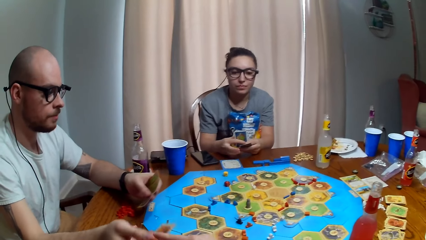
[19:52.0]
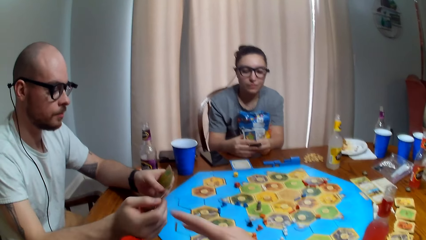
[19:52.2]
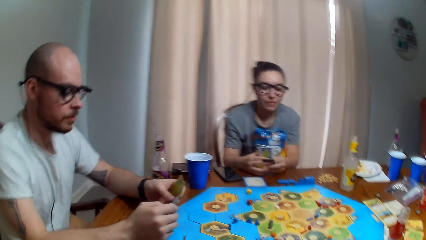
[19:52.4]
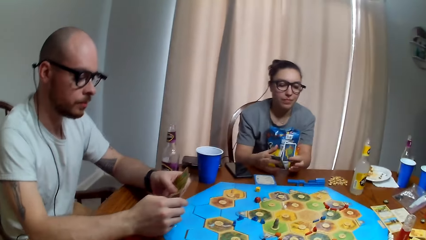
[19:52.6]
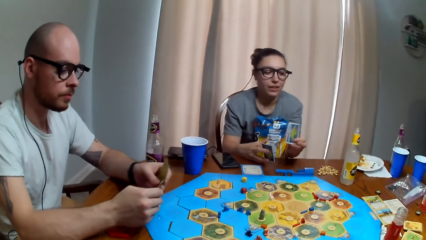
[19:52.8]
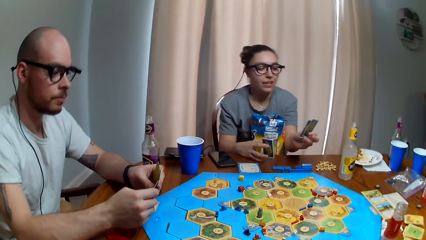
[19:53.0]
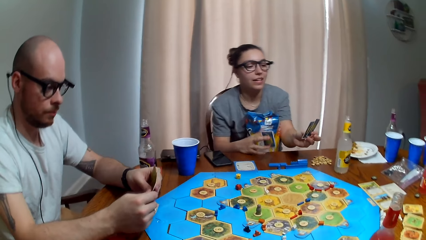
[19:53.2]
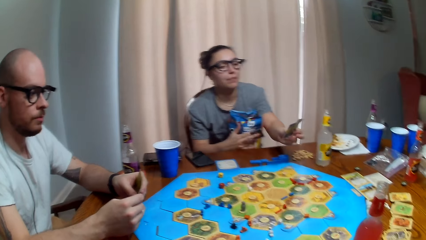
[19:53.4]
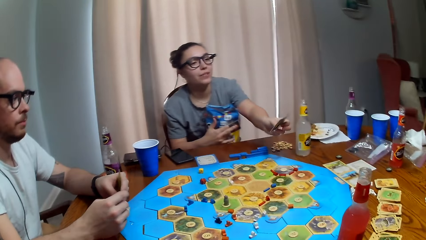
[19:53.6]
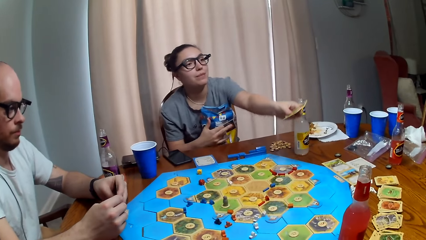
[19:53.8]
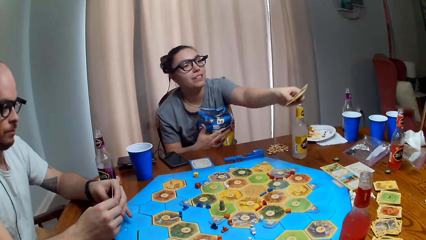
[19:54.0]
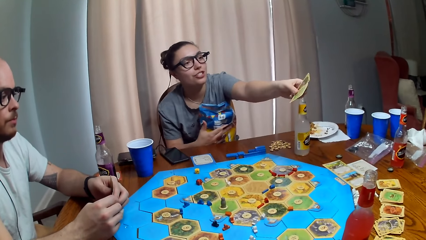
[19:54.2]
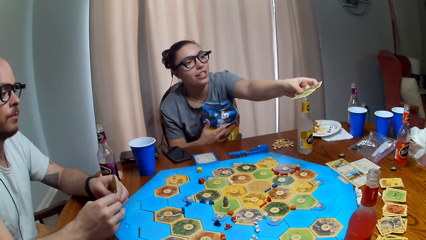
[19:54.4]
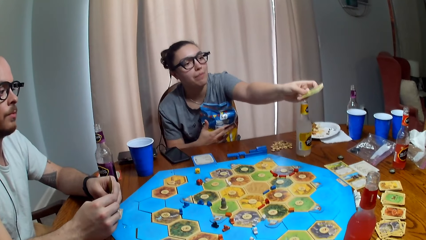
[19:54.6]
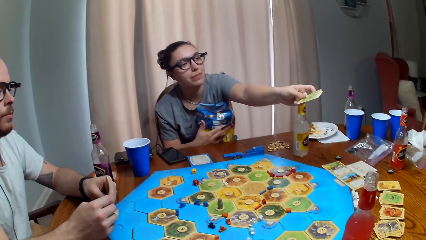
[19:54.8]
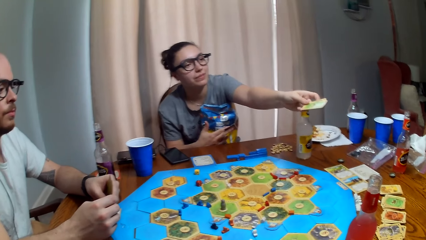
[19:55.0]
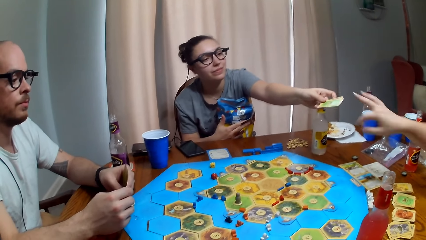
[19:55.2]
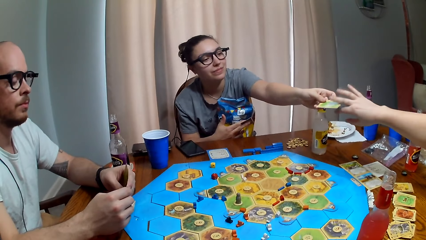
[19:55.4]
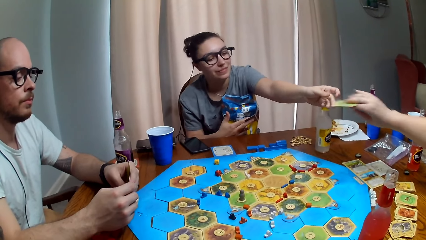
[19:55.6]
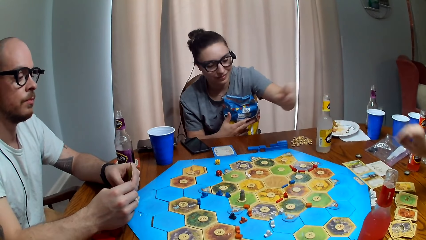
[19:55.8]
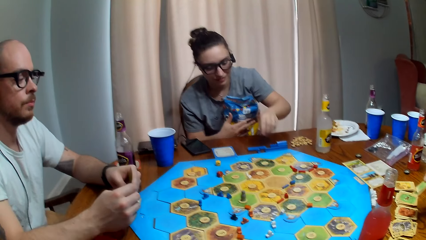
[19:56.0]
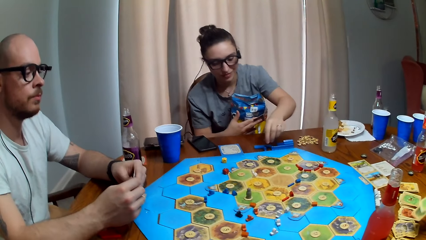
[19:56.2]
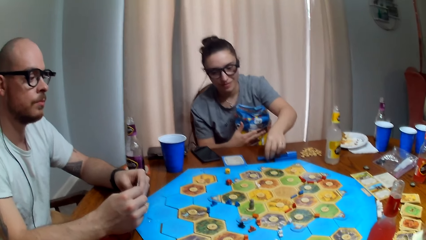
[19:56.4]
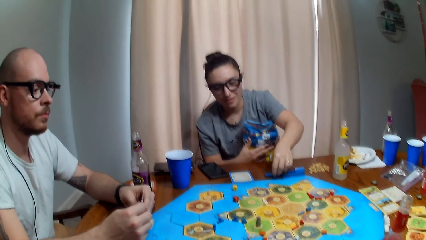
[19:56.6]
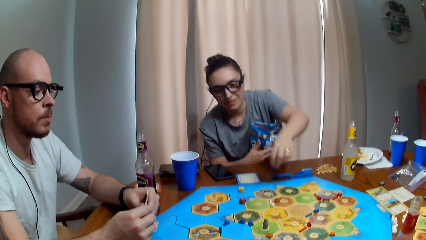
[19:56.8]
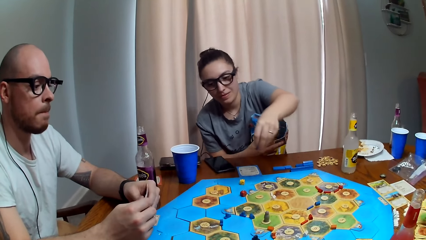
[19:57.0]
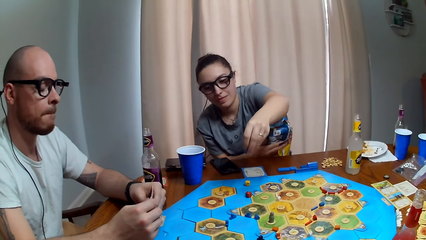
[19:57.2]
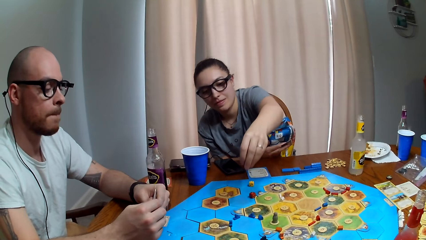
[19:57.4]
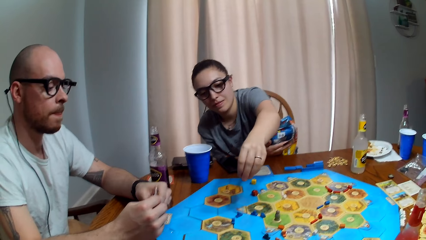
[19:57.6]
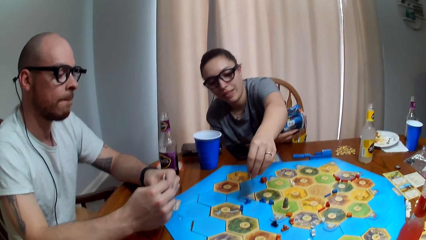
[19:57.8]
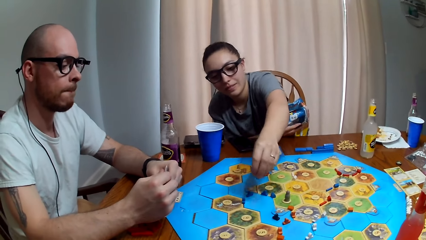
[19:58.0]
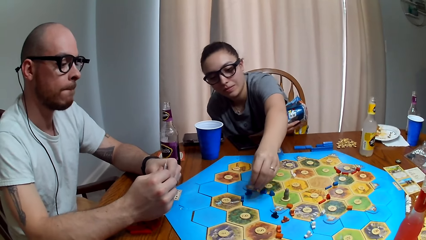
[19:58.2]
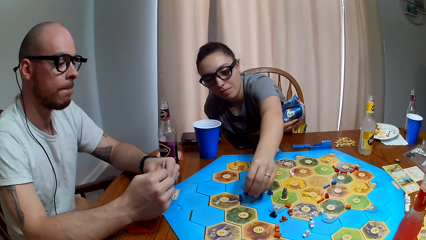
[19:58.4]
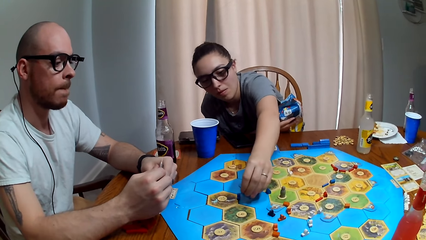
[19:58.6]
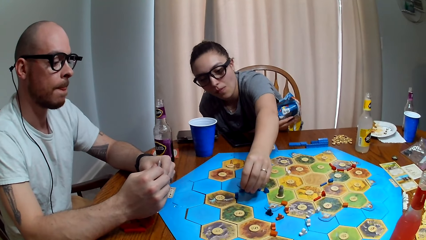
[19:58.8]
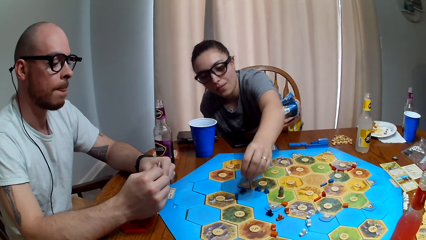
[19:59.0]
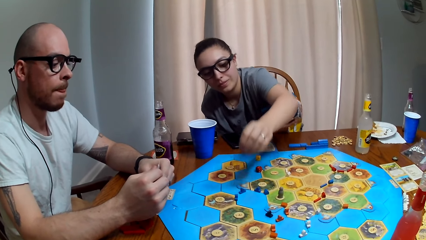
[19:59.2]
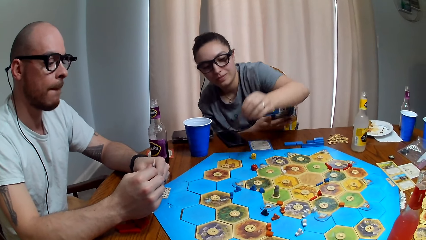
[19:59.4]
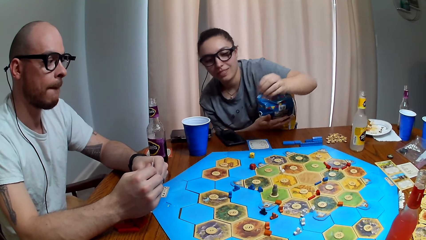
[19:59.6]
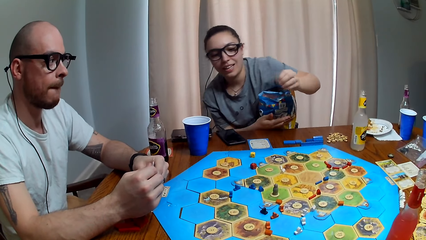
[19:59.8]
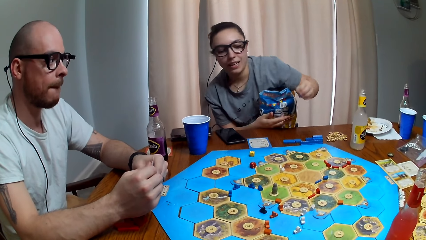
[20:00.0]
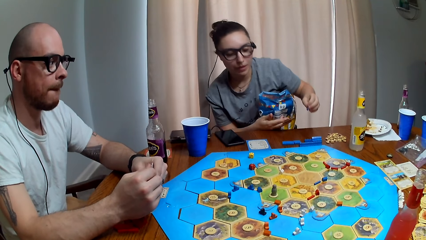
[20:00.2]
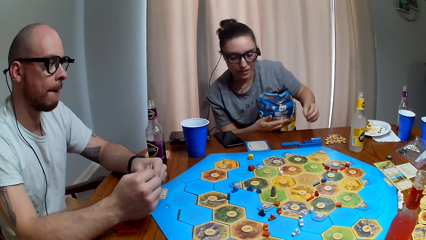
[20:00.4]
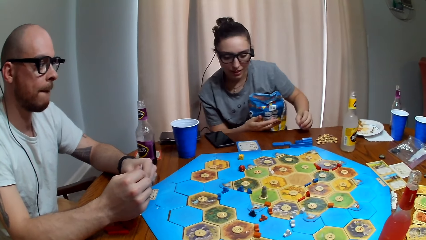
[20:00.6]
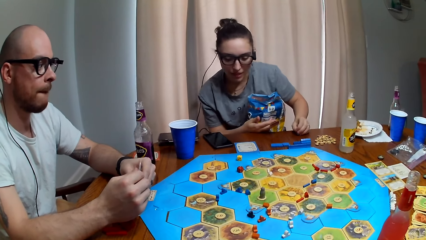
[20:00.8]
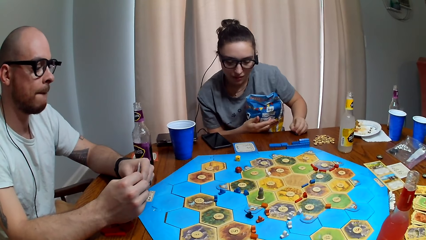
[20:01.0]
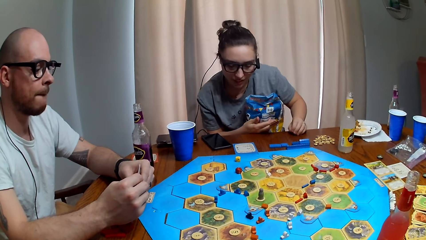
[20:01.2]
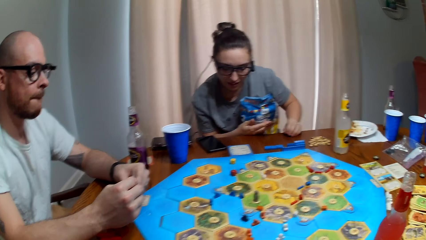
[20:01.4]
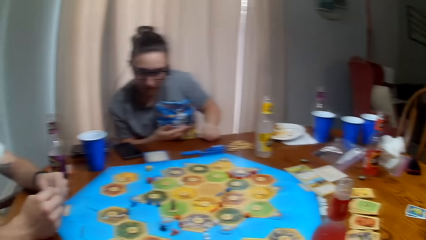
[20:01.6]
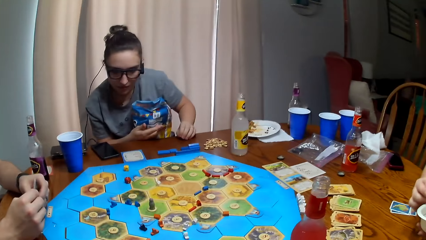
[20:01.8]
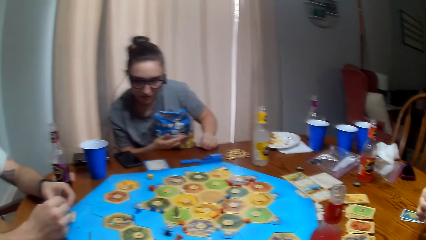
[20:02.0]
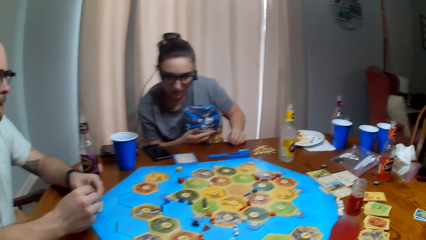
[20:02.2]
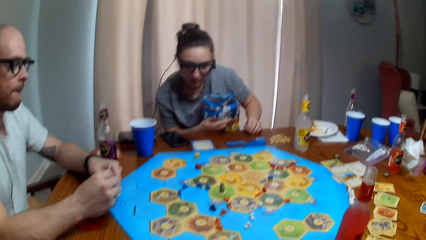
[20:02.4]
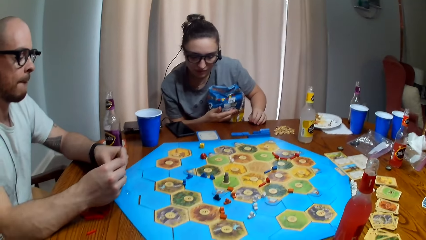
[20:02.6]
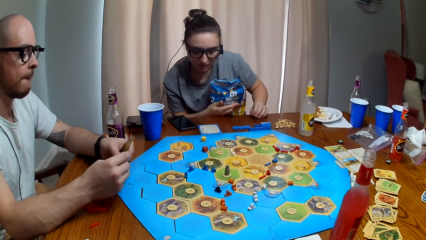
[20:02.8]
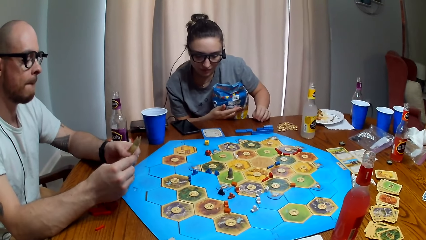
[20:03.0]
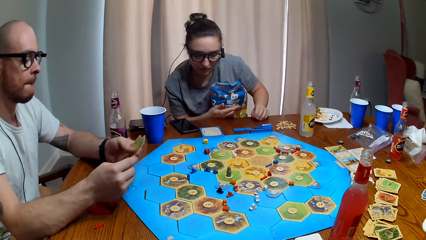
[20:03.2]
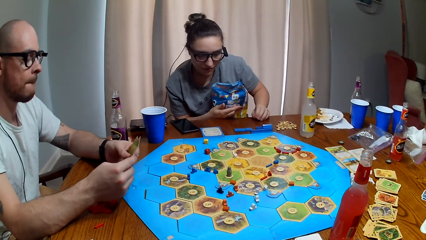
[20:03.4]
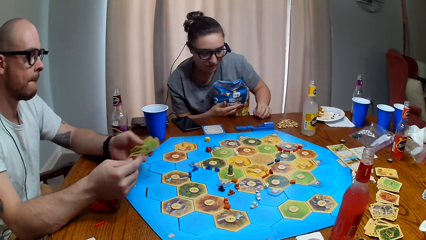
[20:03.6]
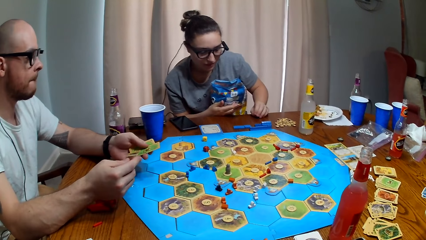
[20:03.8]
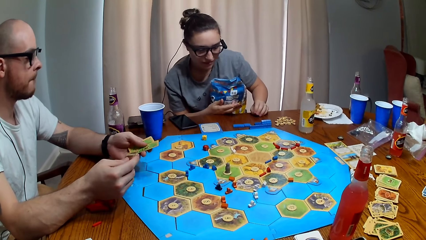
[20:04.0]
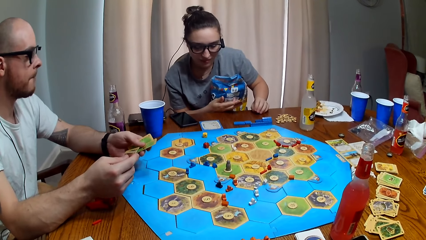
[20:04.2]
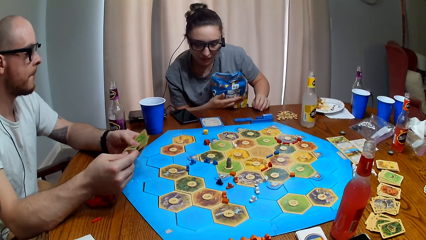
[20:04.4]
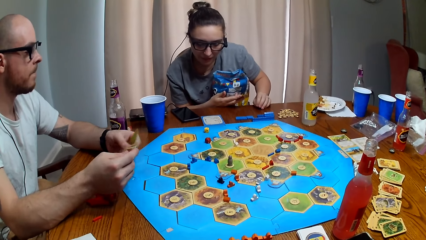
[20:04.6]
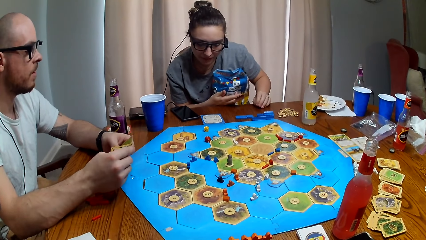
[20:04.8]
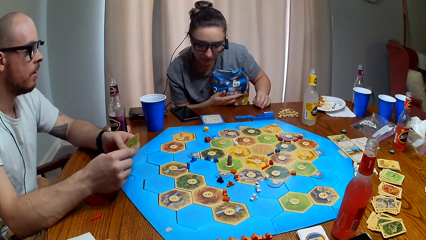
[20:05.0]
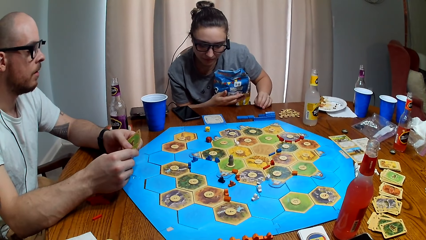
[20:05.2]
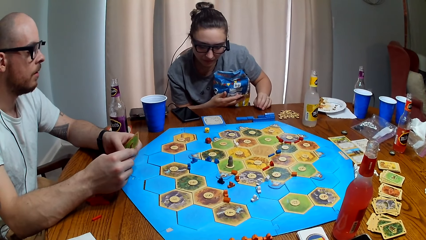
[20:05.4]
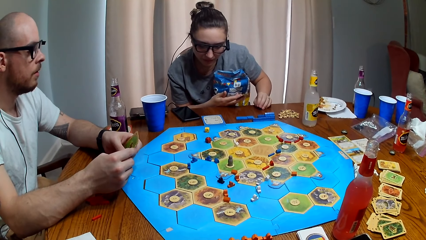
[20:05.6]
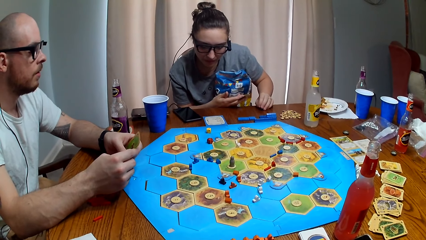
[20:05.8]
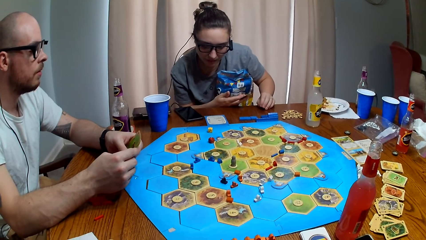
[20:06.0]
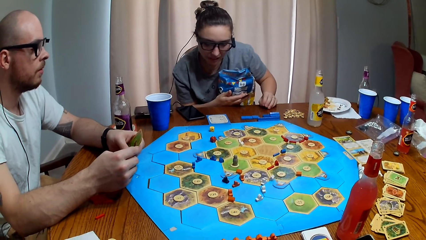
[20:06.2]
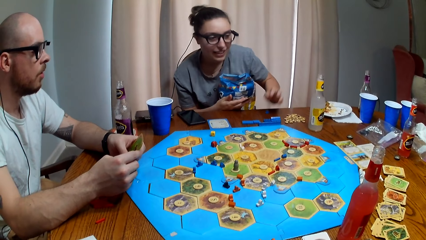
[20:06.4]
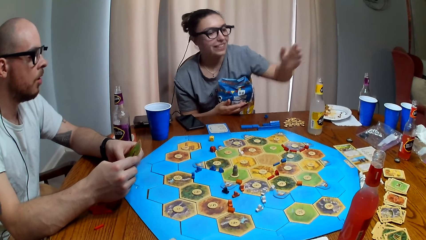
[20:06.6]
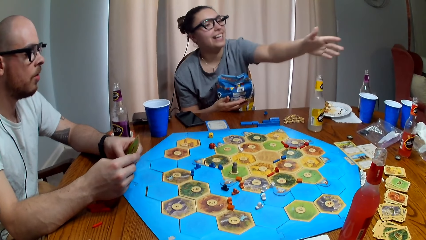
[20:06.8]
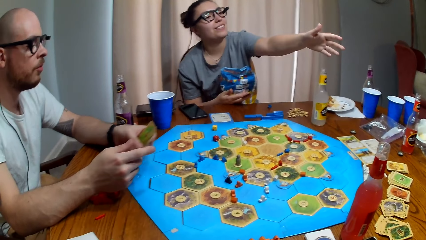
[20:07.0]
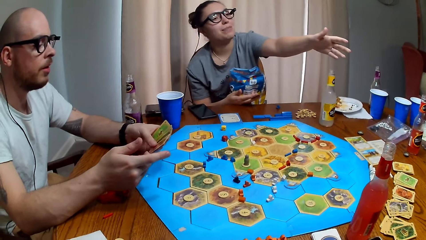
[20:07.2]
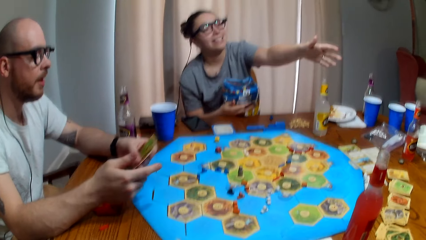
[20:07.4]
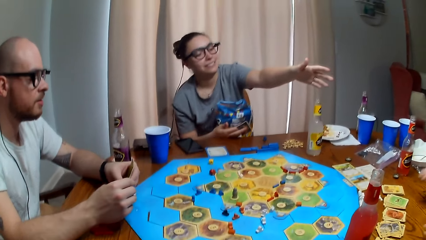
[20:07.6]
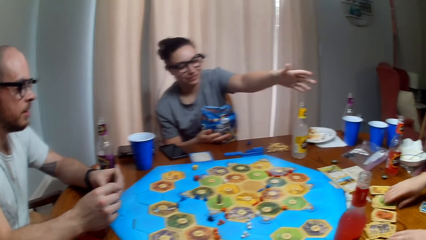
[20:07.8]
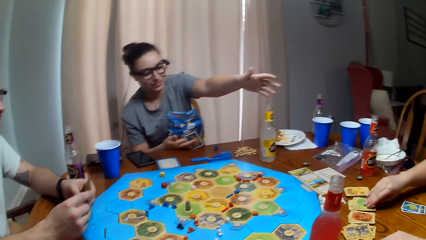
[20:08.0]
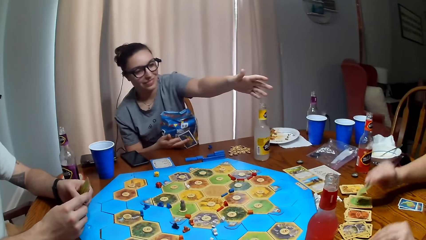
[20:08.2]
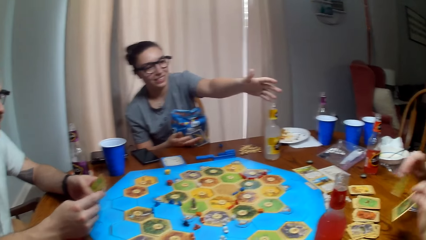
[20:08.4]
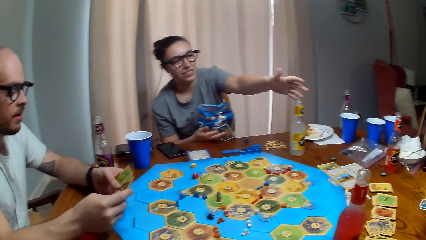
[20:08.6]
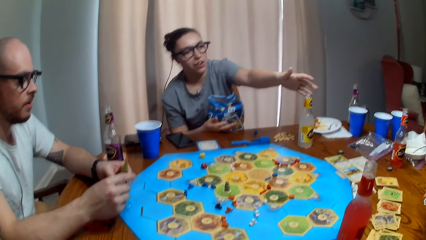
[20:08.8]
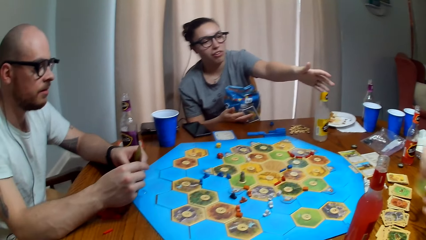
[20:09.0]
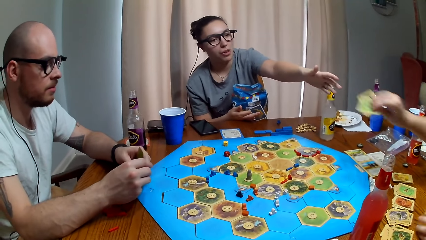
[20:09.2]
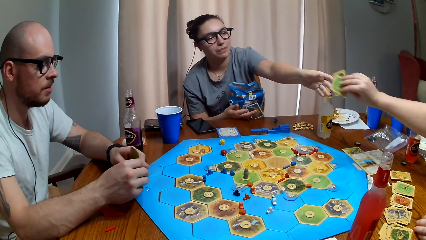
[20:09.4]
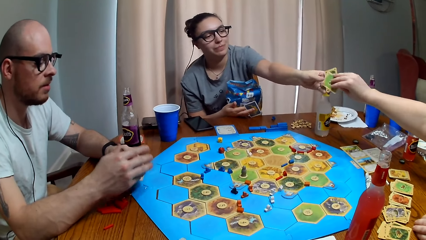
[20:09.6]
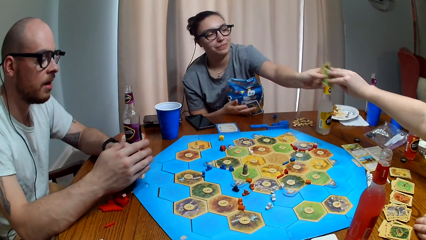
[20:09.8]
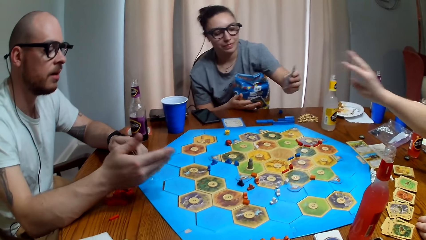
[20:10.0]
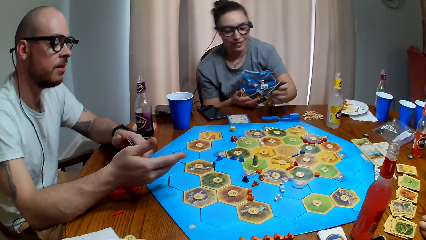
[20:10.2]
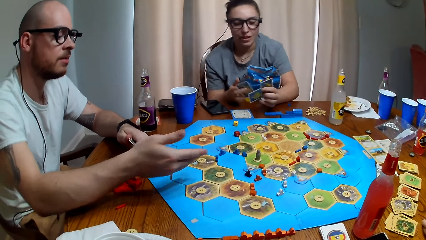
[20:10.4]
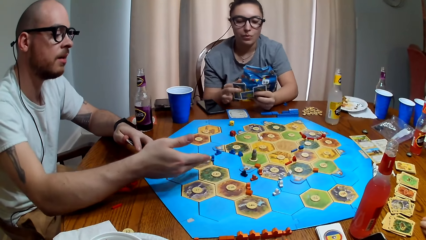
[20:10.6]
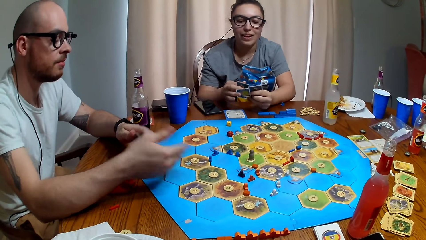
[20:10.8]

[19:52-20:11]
The camera wearer hands a person a card. Another person gives a third person cards. The second person puts a pawn piece on the board game. The third person talks. The second person holds her hand up. The third person gives the second person cards. The third person picks a card.
